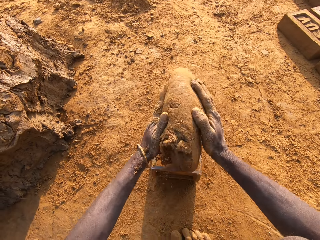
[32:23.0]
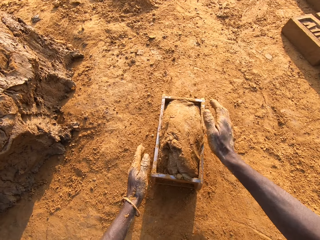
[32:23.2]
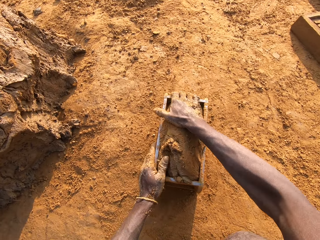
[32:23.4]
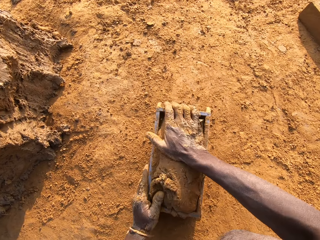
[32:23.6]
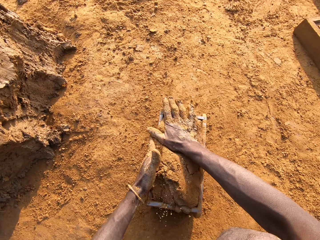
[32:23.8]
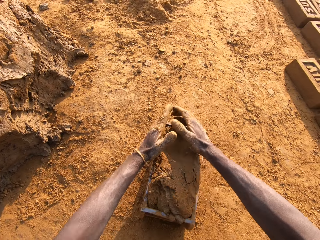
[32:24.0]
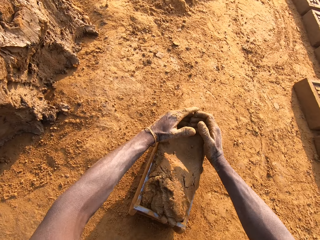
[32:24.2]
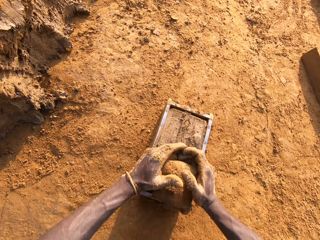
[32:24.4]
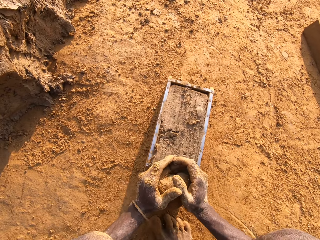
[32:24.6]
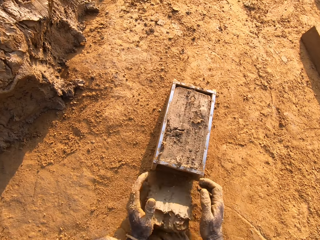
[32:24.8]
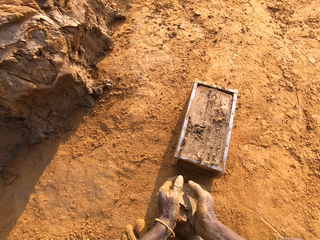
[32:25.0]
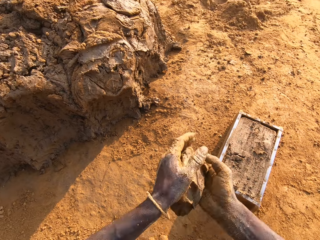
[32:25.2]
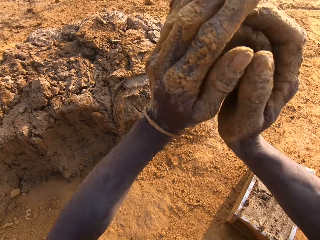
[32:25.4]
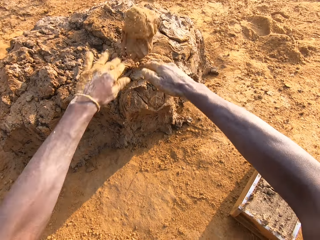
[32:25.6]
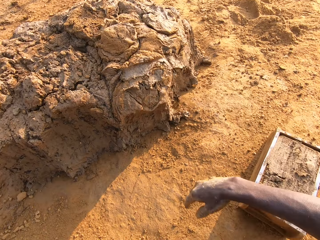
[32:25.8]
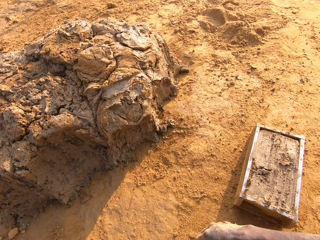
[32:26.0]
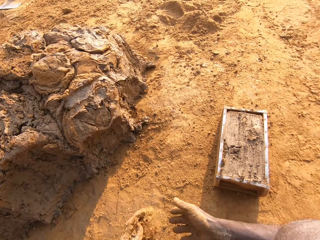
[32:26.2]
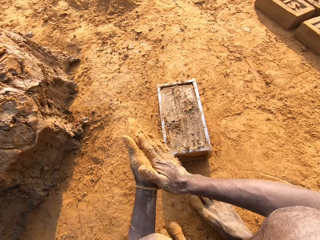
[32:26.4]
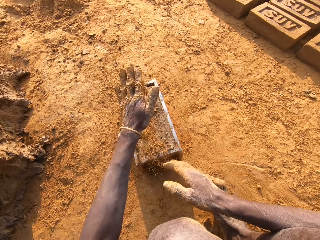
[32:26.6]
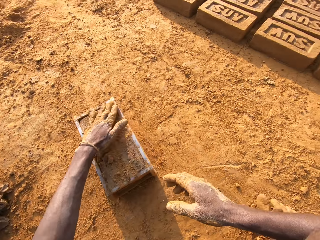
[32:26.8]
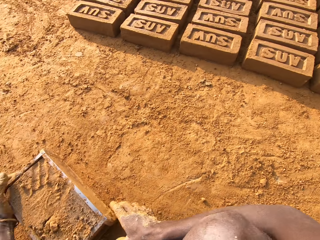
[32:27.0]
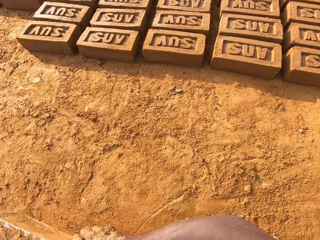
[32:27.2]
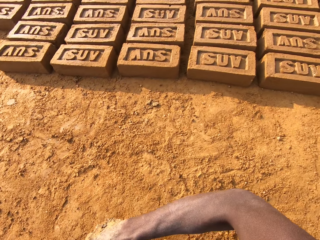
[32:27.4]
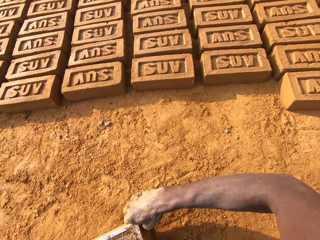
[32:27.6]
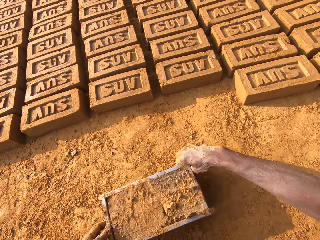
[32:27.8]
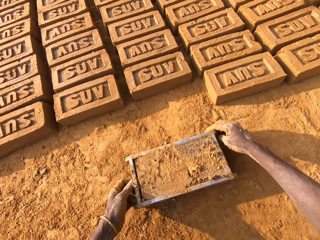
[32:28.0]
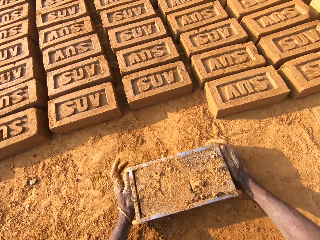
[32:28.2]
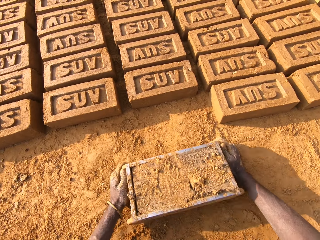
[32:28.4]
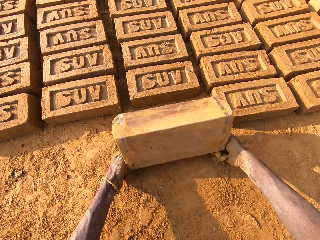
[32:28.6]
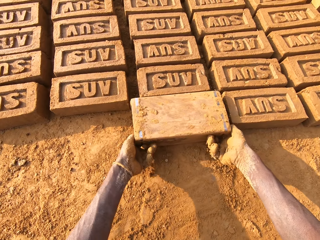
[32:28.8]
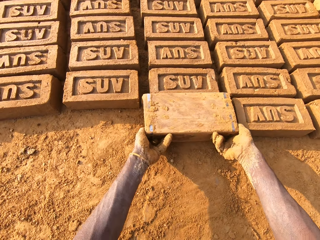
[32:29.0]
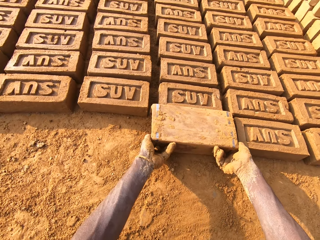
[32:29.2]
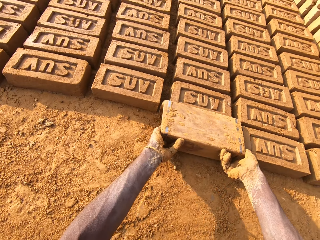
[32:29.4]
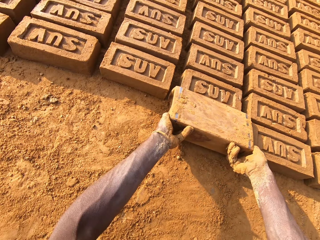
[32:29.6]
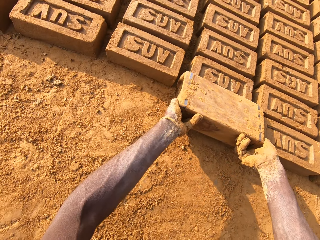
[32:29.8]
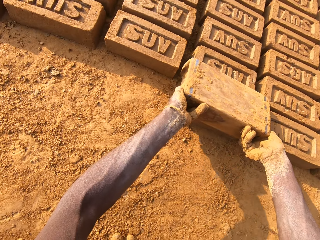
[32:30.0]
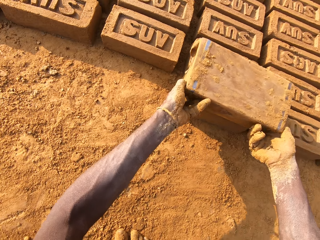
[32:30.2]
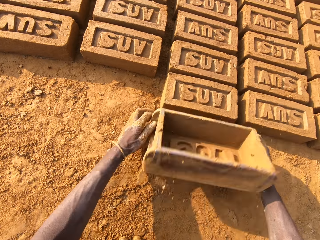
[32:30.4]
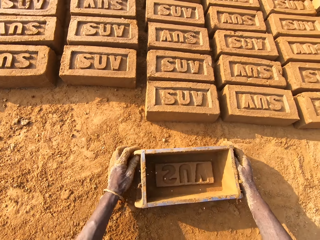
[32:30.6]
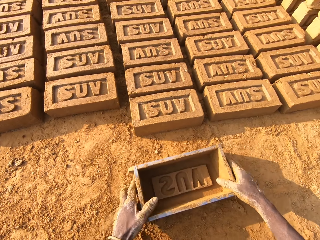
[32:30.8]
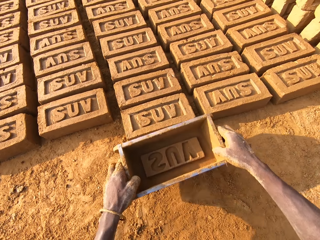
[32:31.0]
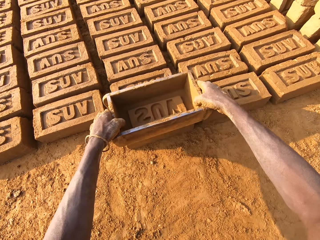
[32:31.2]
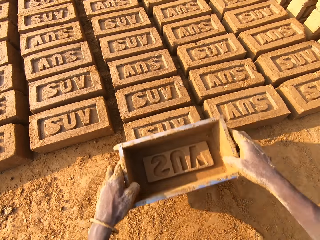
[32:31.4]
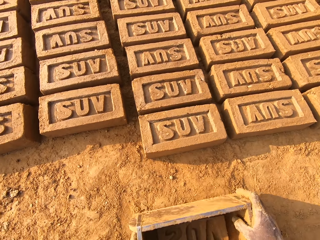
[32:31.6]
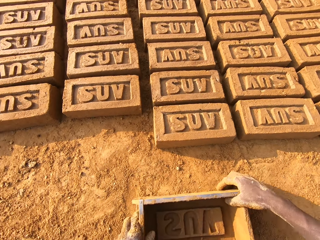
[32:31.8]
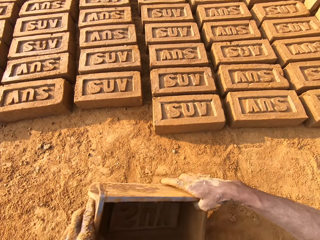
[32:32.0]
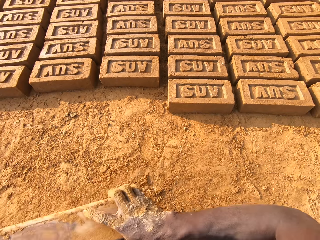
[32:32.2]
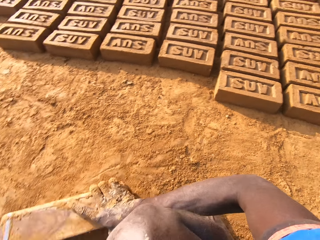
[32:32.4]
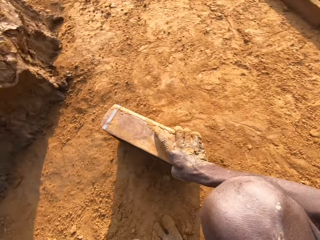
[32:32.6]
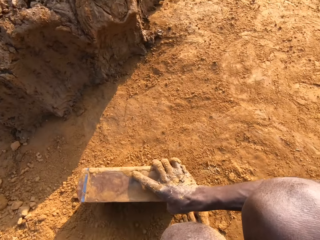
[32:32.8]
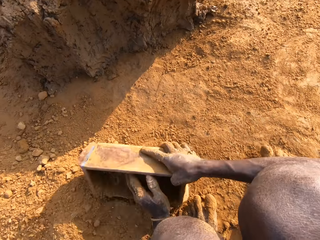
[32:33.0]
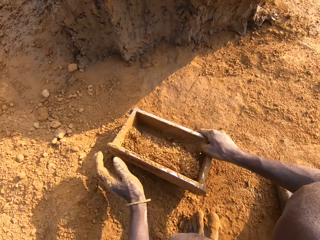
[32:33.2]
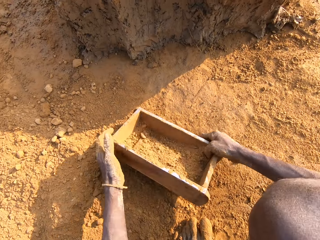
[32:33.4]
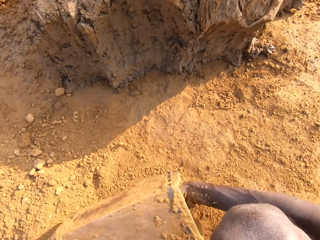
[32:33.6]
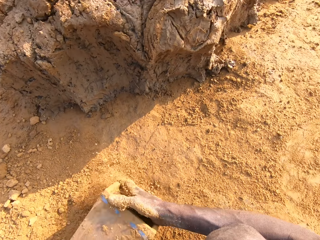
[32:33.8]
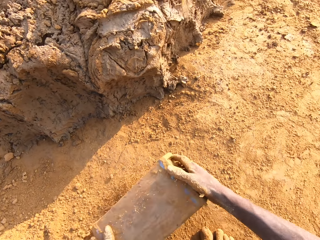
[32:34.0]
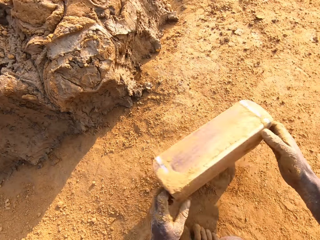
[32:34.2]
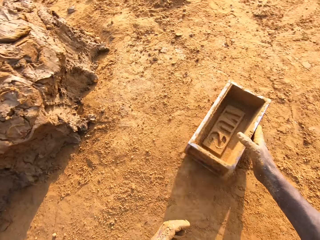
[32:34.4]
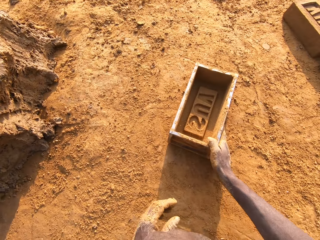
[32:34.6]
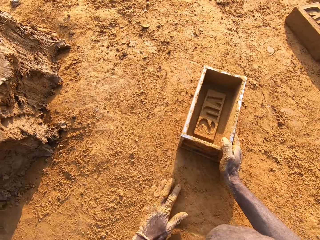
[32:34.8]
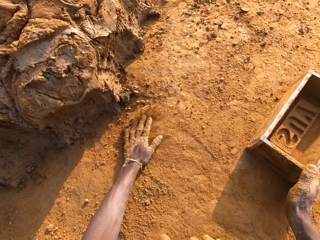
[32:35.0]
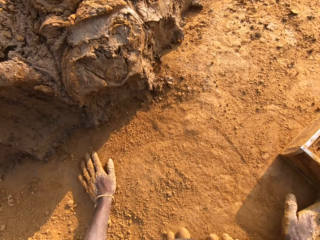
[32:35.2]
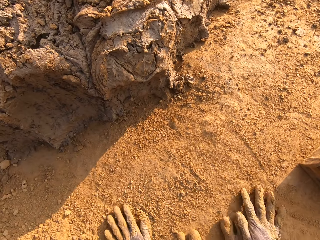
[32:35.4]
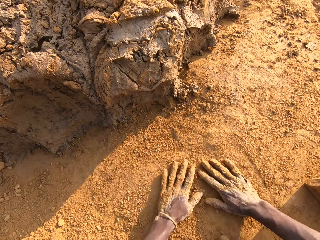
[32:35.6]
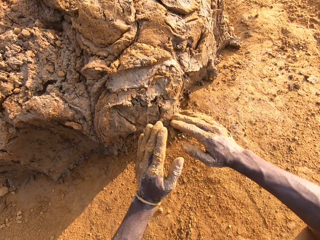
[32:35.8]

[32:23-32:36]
The camera wearer loads the mortar or mud into the brick mold. He fits the mud in the brick mold. He scrapes mortar from the brick mold with his hands. He drops the portion of mortar in his hands on the heap of mortar. He touches sand on the ground with his left hand. He rubs his hands together. He beats the mortar in the brick mold with the sand in his left hand. He moves the brick mold towards some bricks aligned on the ground. He flips the brick mold upside down. He puts the brick in alignment. He removes the brick mold from the brick. He taps the brick with the brick mold in his hands. He holds the brick mold in his hands. He packs sand on the ground with the brick mold. He pours the sand in the brick mold on the ground. He puts the brick mold on the ground. He slides his hands on the ground.

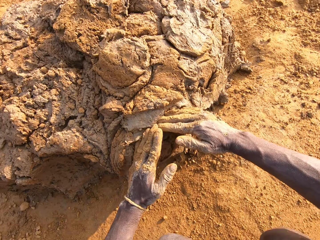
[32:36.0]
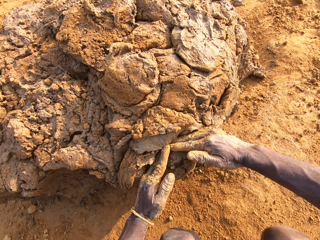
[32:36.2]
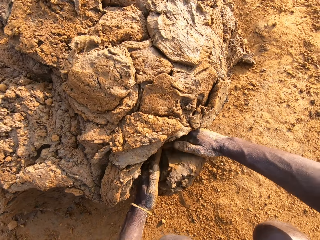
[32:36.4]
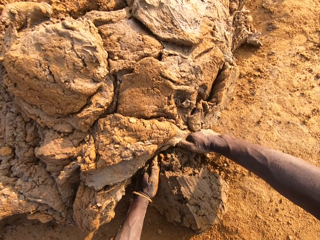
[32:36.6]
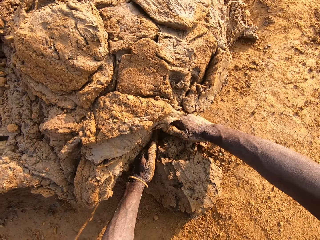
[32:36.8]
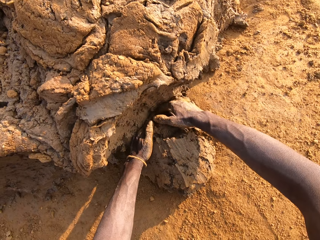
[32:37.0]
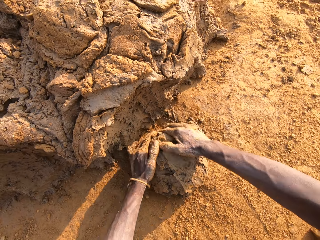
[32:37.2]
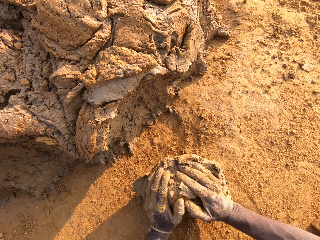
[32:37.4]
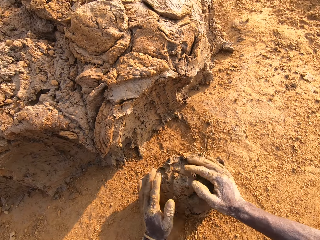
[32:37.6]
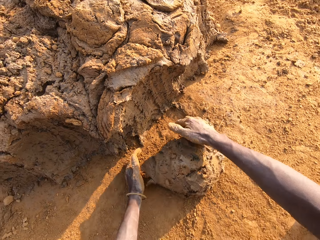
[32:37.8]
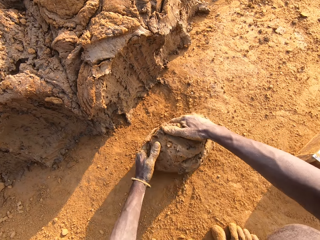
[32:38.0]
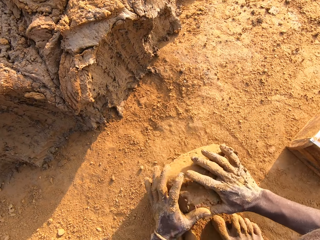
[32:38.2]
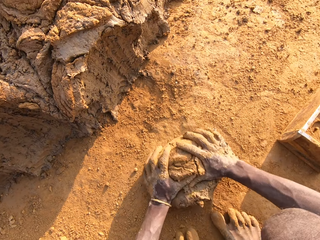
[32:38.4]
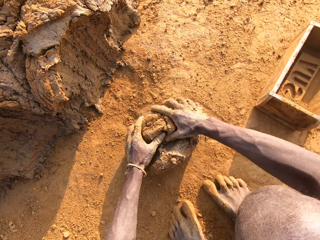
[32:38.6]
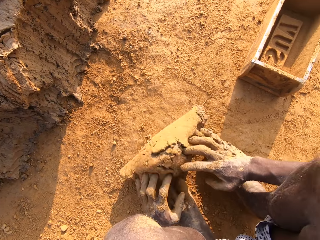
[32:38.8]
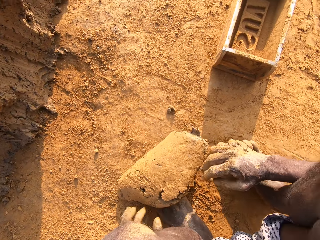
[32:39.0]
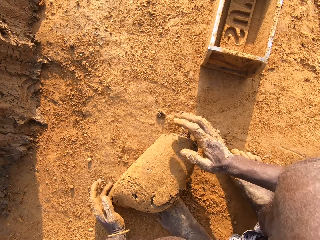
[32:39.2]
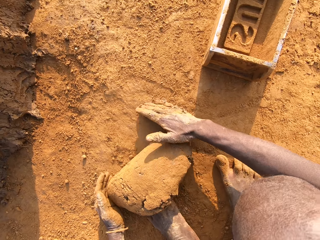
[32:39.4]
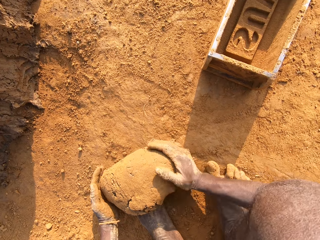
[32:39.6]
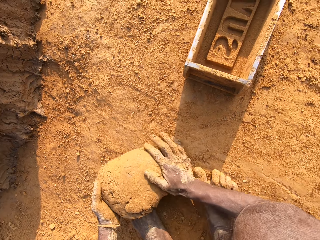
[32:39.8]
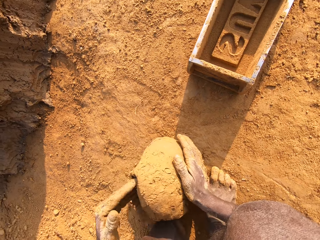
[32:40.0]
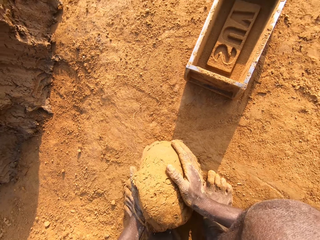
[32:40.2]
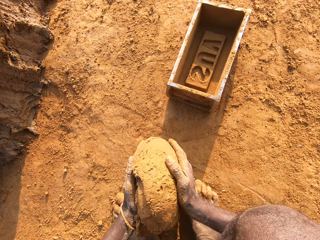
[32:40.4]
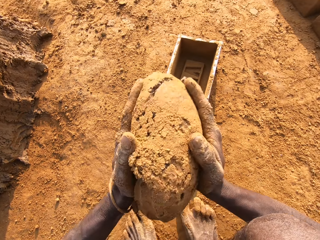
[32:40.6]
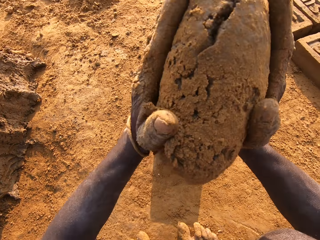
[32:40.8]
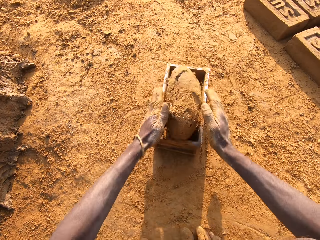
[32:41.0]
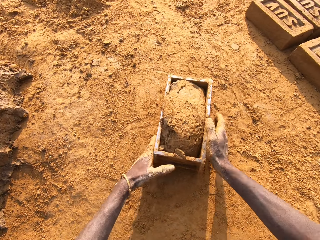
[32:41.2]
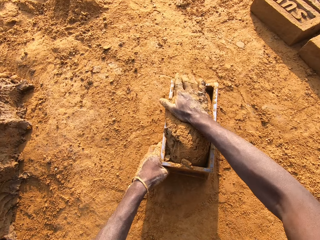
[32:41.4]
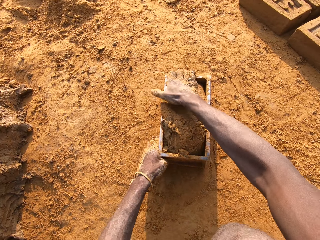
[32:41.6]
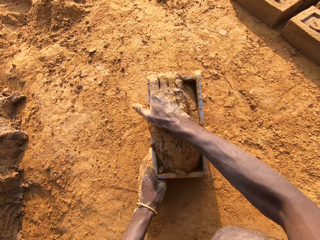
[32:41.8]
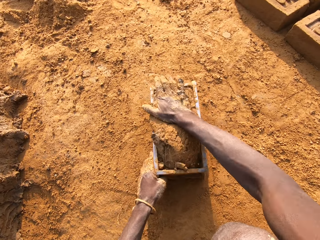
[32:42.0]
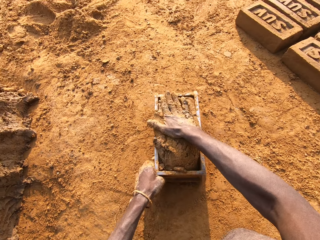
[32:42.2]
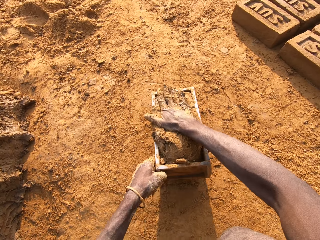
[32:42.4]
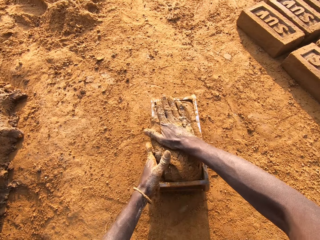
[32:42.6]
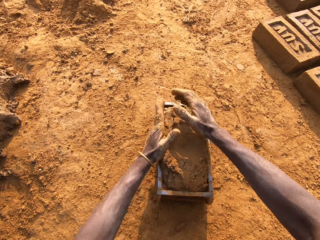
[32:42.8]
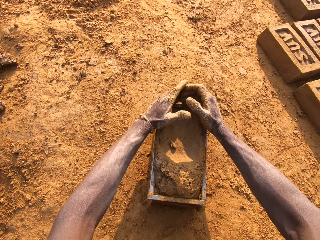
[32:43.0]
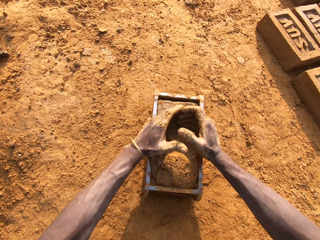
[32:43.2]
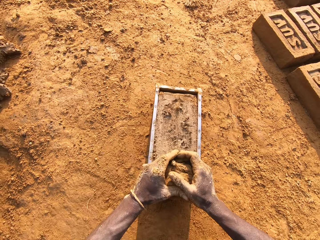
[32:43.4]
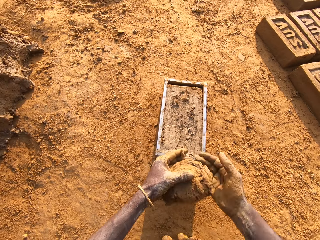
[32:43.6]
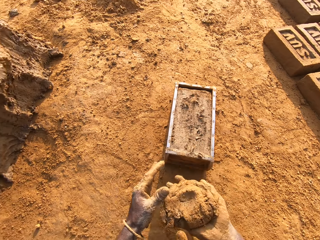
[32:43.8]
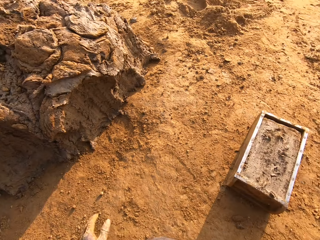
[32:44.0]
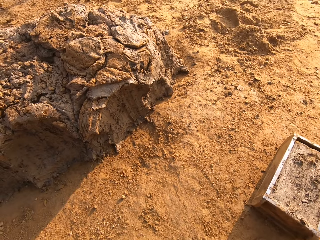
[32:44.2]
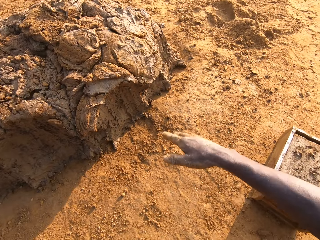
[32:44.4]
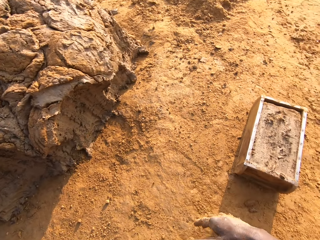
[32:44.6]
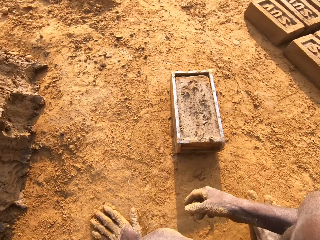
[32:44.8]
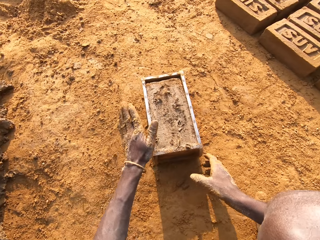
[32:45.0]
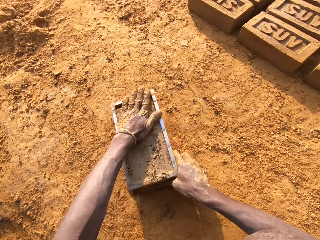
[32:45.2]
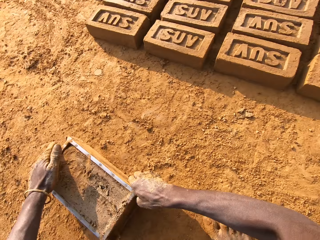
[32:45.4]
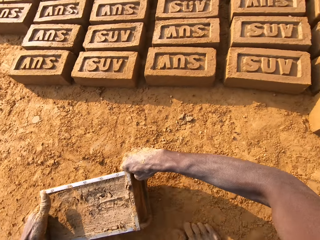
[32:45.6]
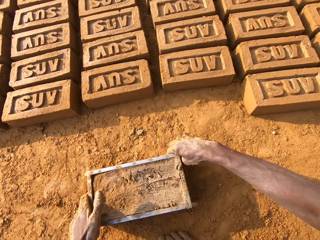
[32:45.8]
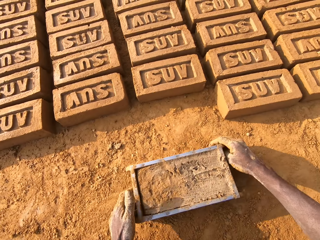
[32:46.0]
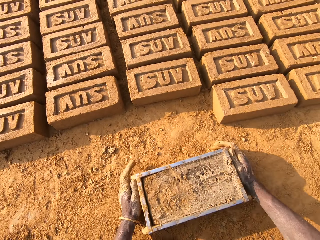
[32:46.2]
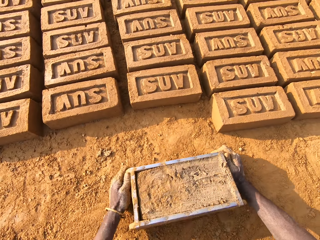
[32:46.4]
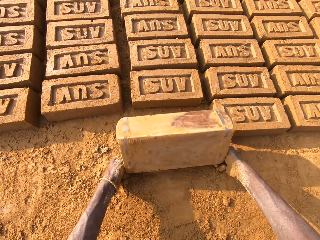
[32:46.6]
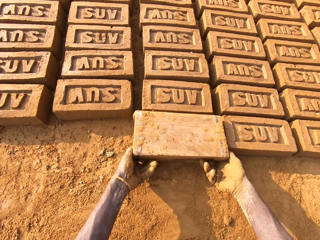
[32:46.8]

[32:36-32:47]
The camera wearer cuts out a portion of mortar from a heap of mortar on the ground. He molds the mortar on the ground. He loads the mortar or mud into the brick mold. He fits the mud in the brick mold. He scrapes mortar from the brick mold with his hands. He drops the portion of mortar in his hands on the heap of mortar. He slides his left hand on the ground. He beats the mortar in the brick mold with the sand in his left hand. He moves the brick mold closer to the bricks aligned on the ground.
